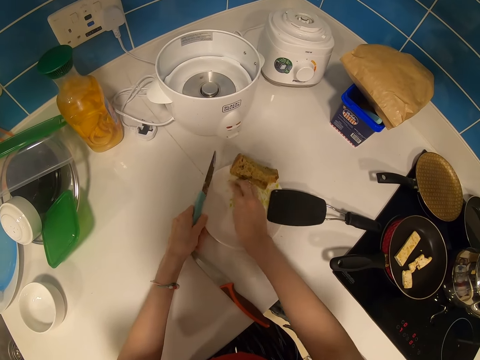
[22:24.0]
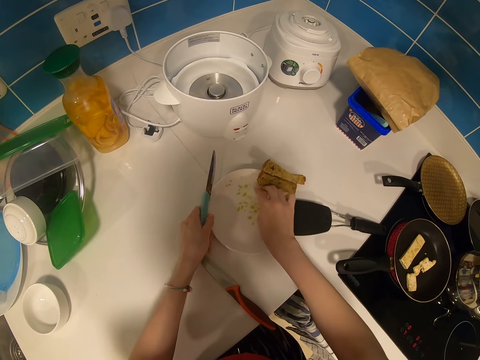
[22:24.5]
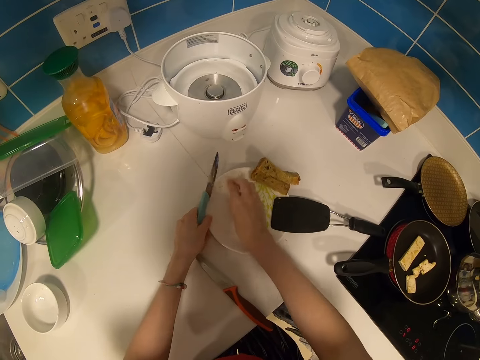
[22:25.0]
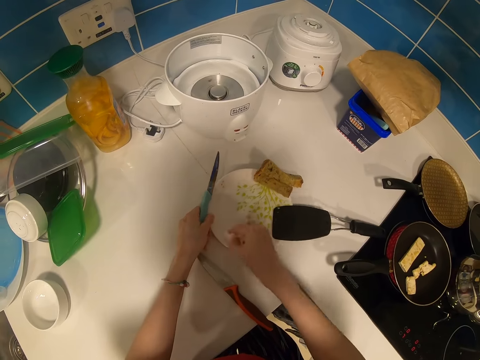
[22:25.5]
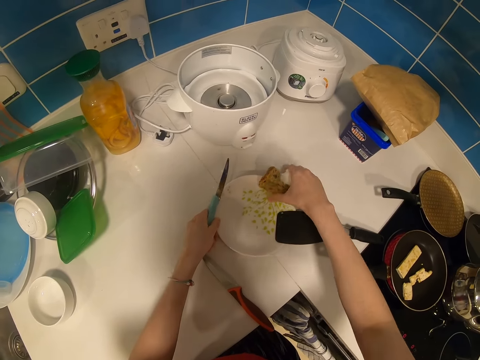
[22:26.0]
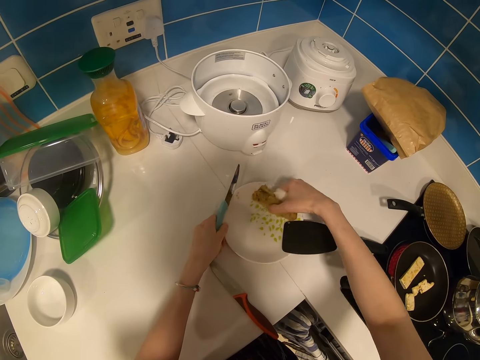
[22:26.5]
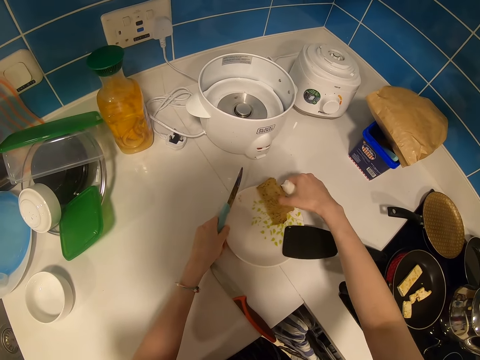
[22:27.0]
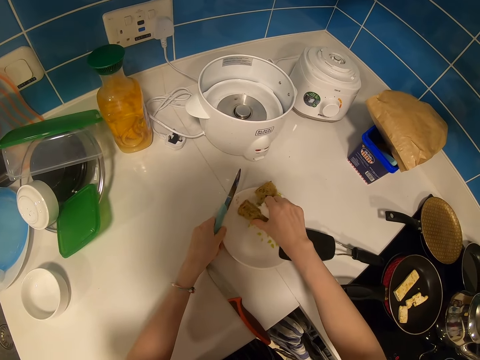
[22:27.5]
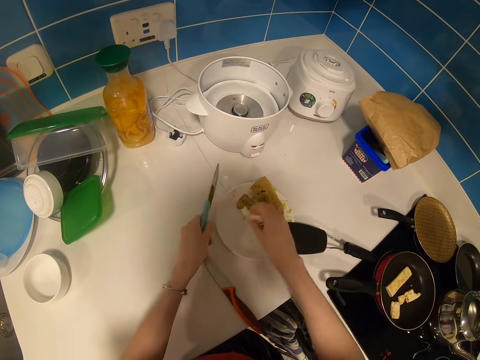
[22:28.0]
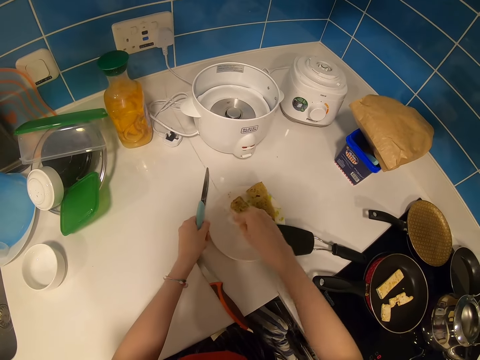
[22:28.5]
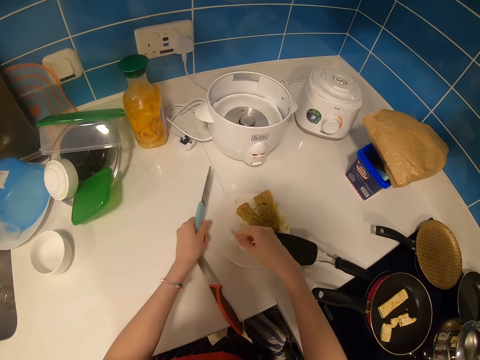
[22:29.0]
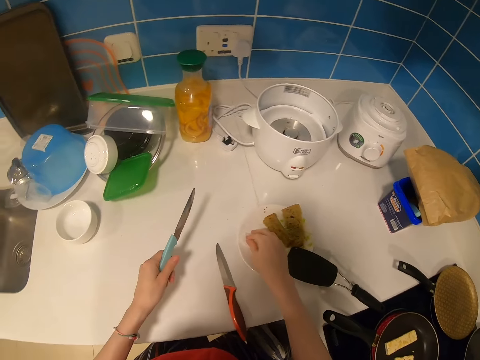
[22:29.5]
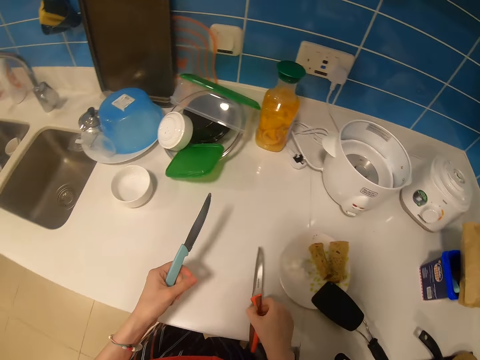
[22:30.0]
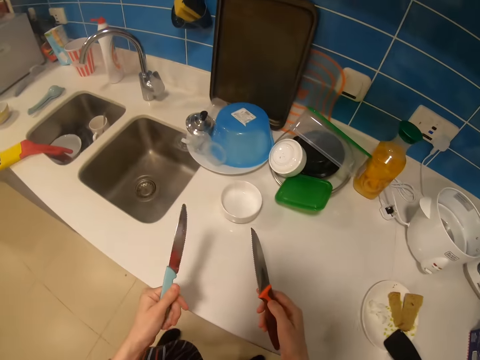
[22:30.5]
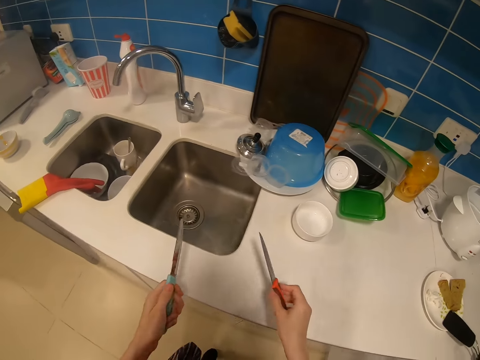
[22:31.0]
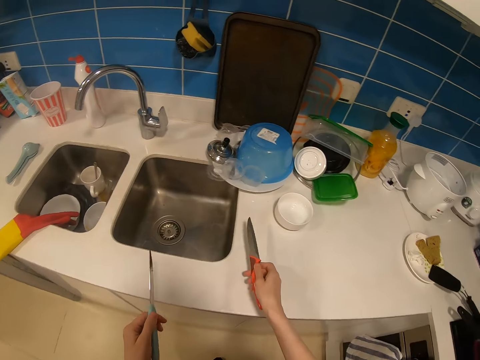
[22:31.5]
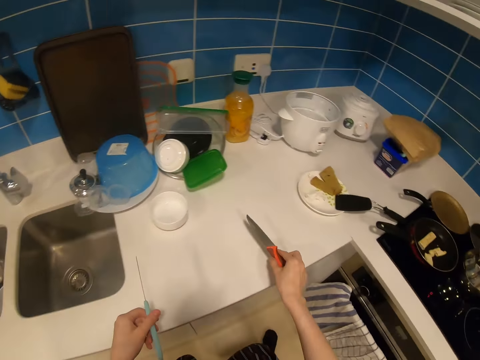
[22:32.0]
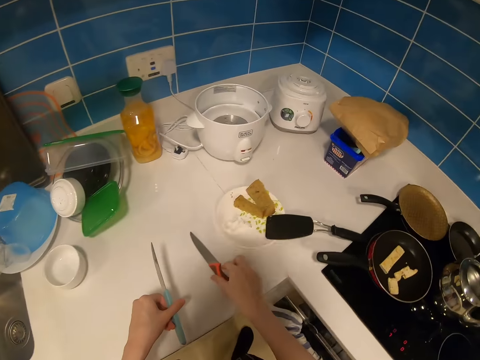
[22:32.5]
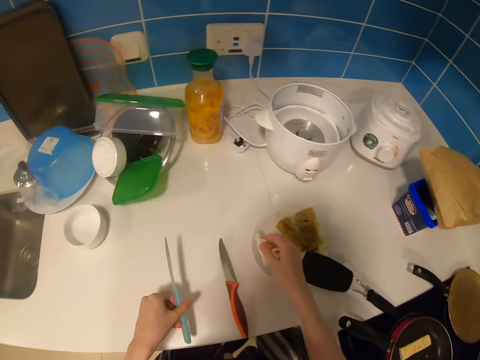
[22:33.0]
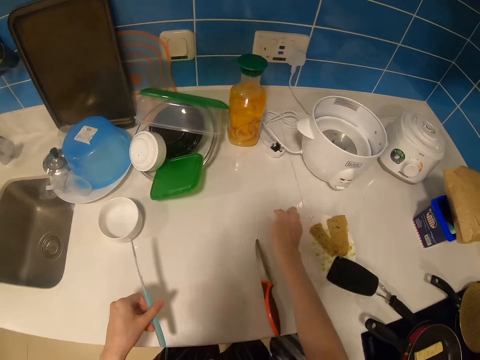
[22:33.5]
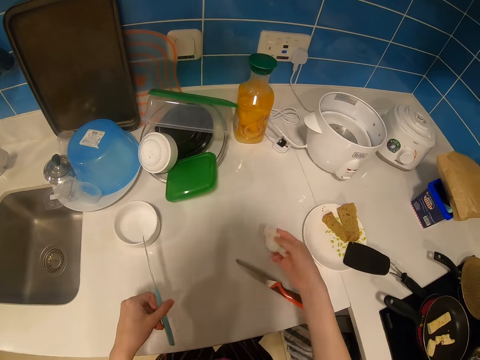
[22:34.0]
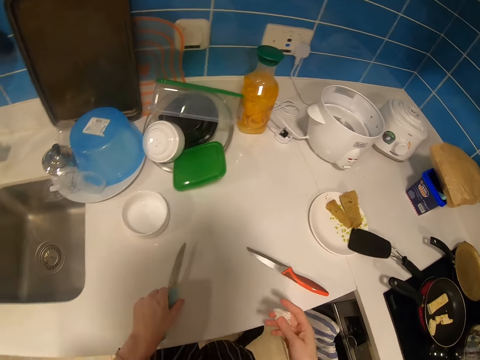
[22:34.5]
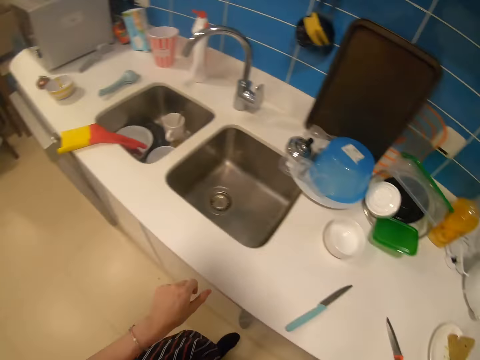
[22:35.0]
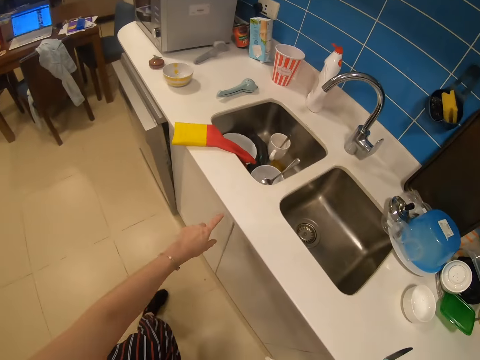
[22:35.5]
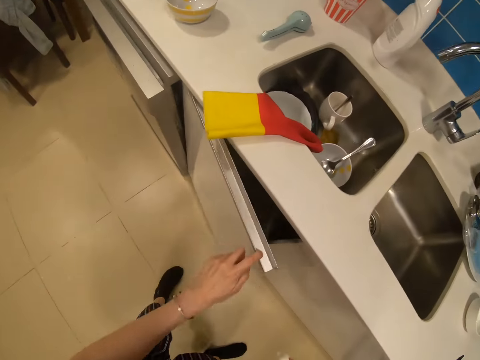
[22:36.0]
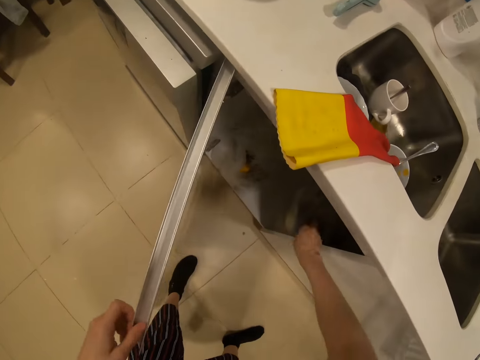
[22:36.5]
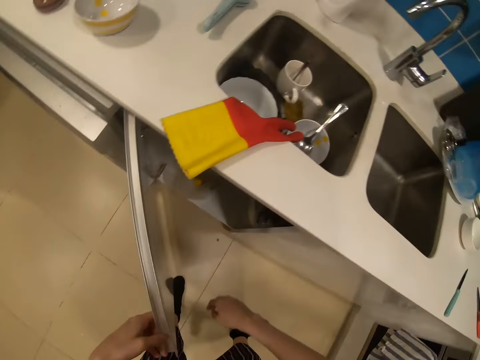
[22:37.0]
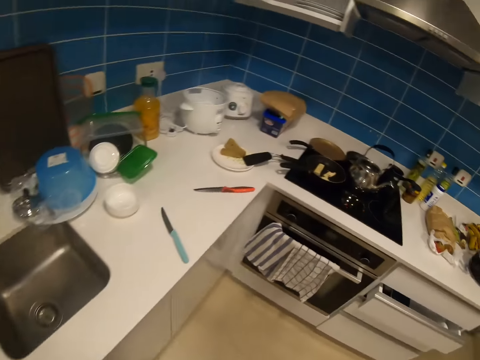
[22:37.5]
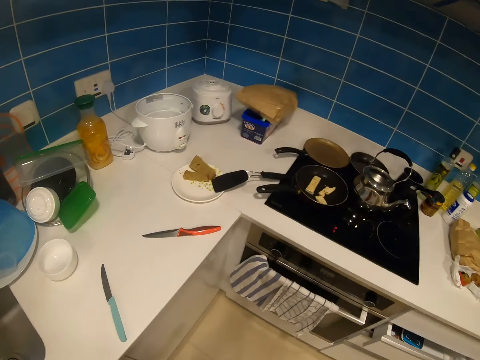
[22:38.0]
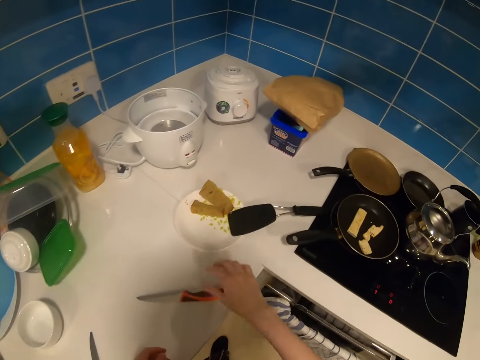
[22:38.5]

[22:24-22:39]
The camera wearer picks up slices of bread. They adjust cake pieces in the plate. They drop the slices of bread. They wipe the plate. They pick up the knife. They move around. They turn the knife and put the knife on the kitchen counter. They pick up a serviette and wipe the kitchen counter. They put the knife on the counter. They walk around in the kitchen. They open a cabinet, dispose of the serviette, and close the cabinet. They walk around in the kitchen. They touch the knife.

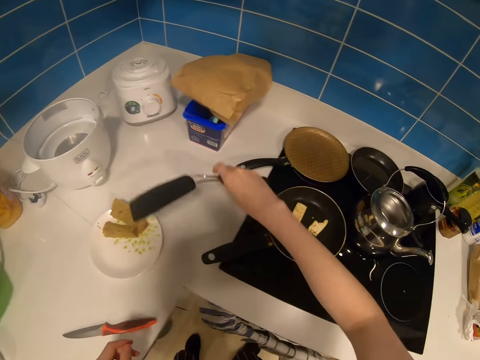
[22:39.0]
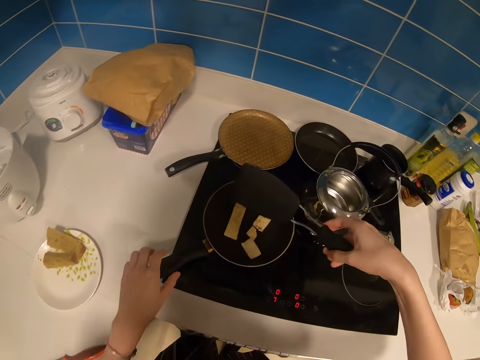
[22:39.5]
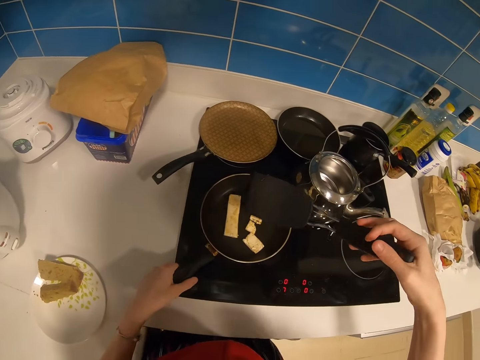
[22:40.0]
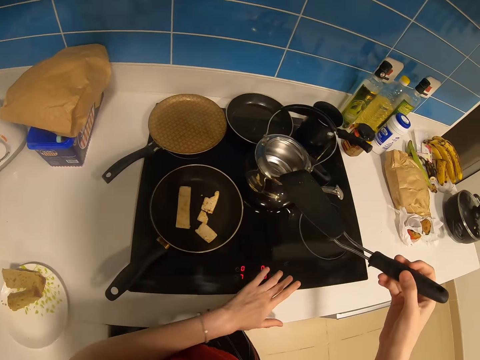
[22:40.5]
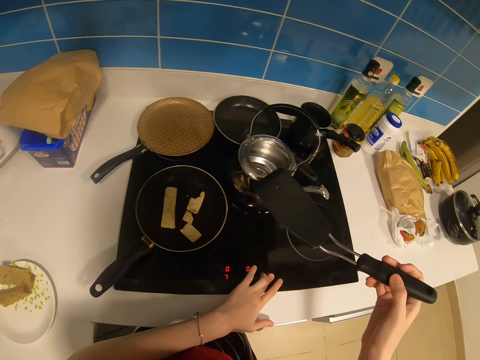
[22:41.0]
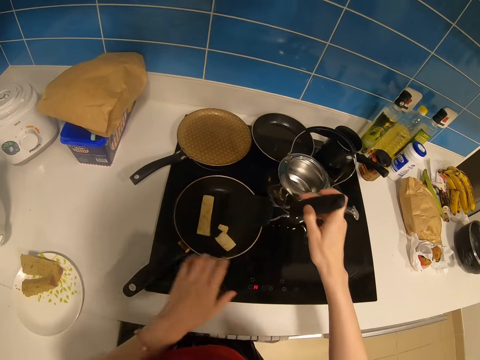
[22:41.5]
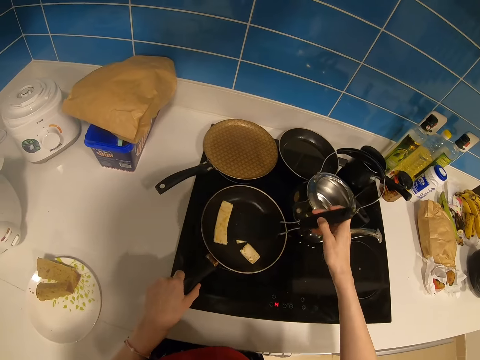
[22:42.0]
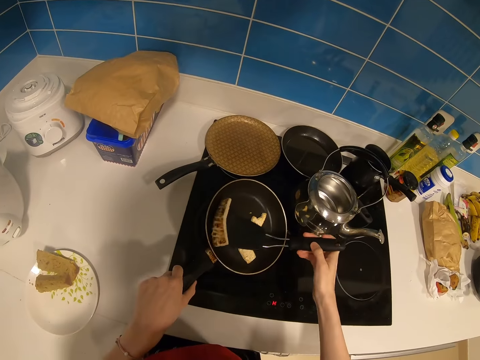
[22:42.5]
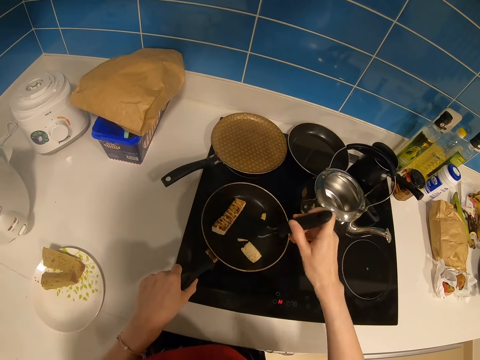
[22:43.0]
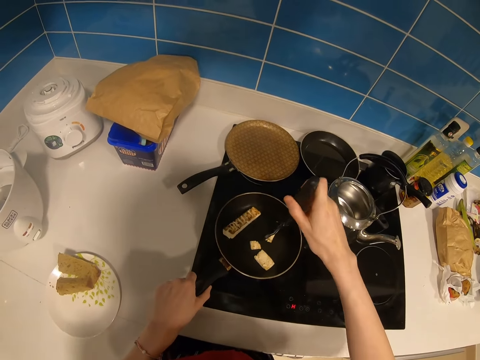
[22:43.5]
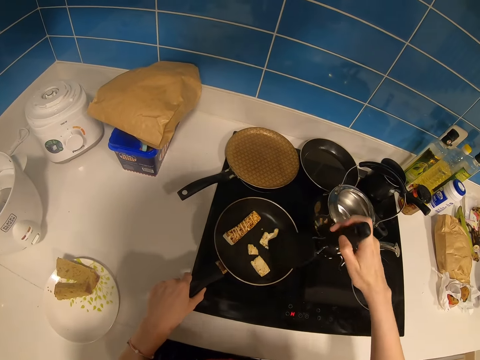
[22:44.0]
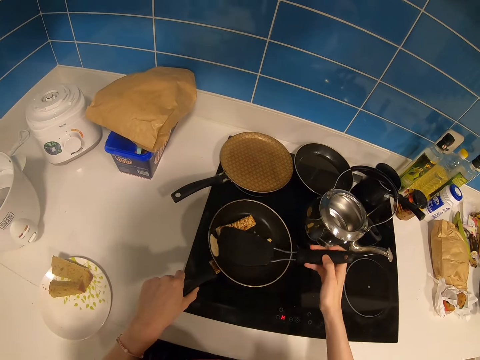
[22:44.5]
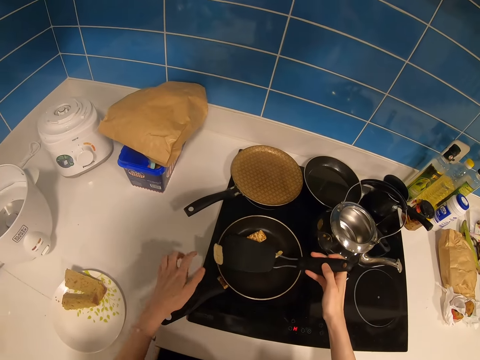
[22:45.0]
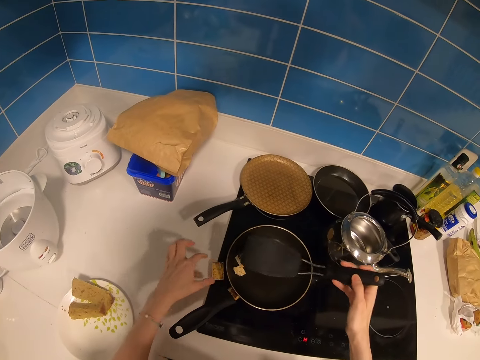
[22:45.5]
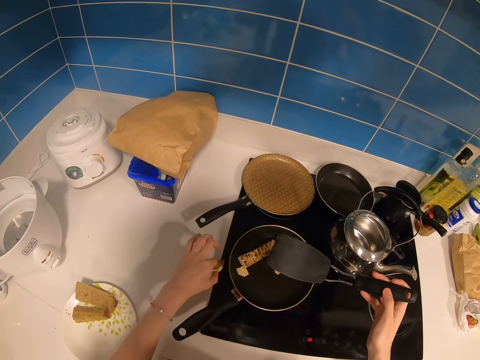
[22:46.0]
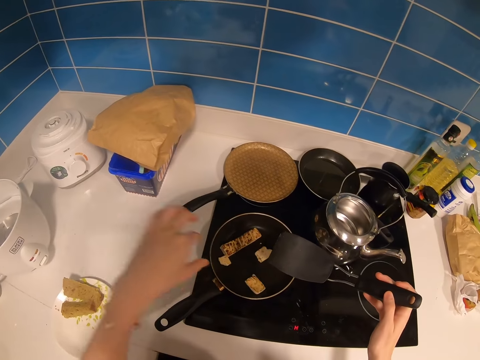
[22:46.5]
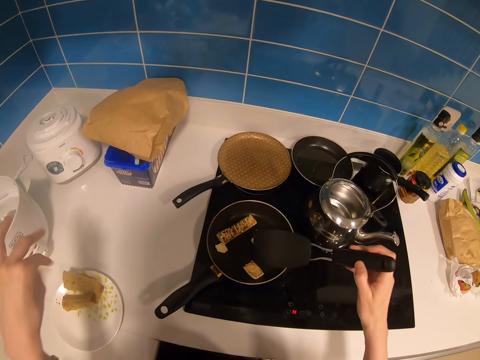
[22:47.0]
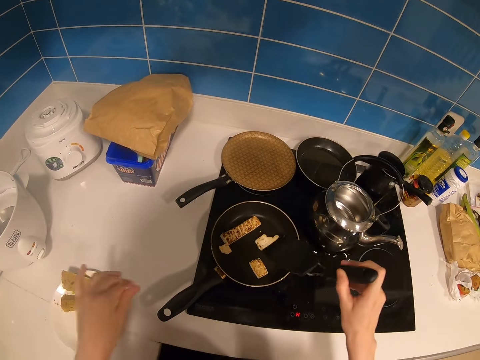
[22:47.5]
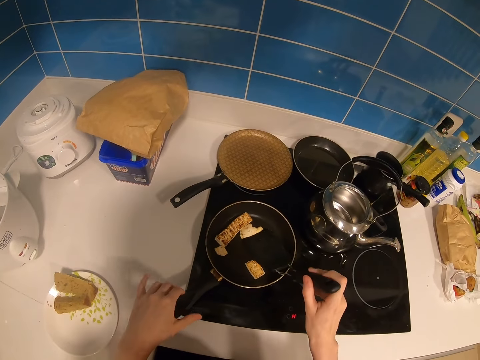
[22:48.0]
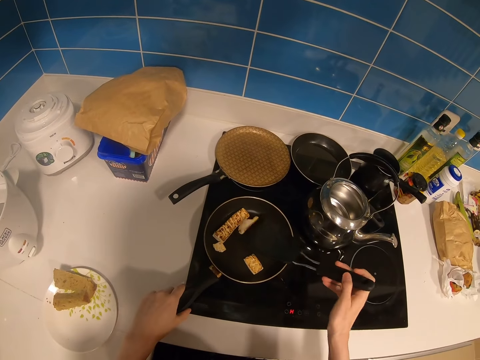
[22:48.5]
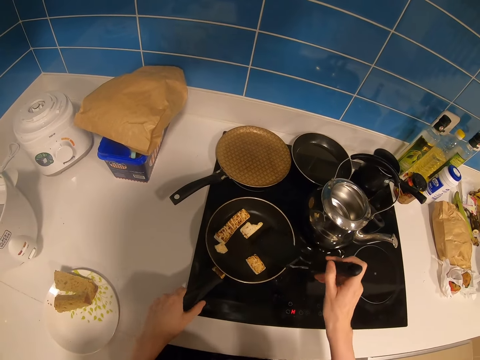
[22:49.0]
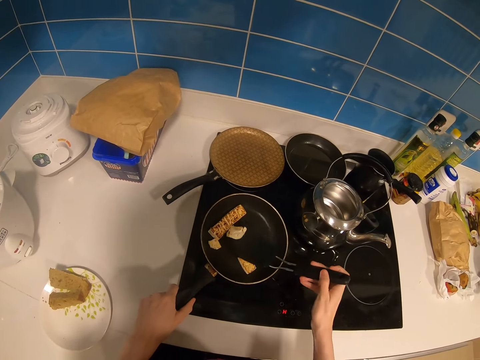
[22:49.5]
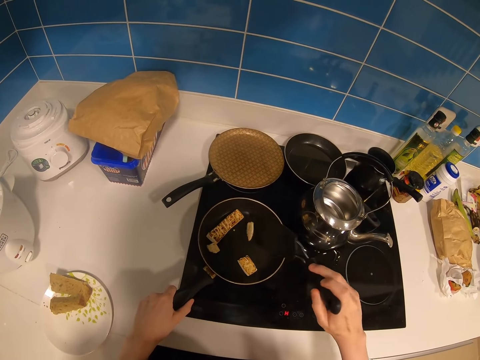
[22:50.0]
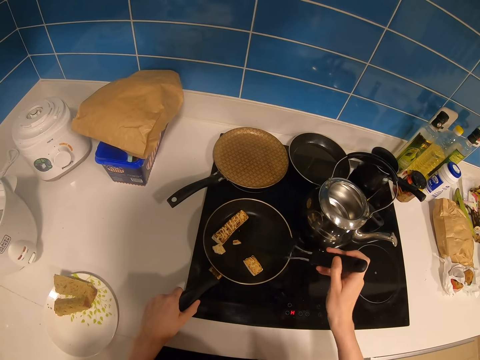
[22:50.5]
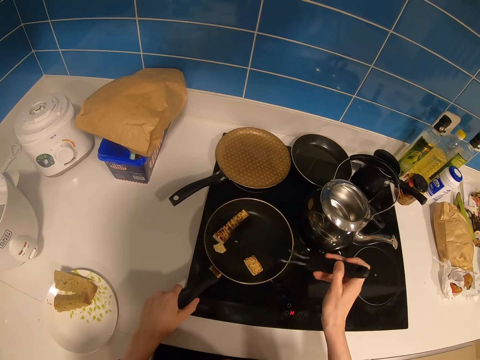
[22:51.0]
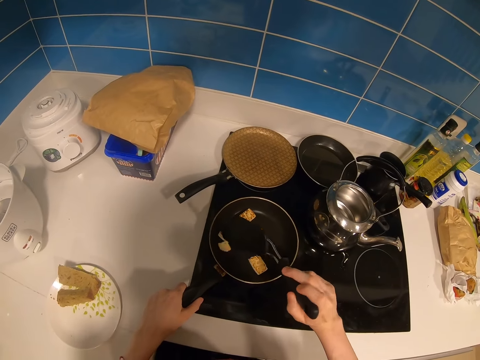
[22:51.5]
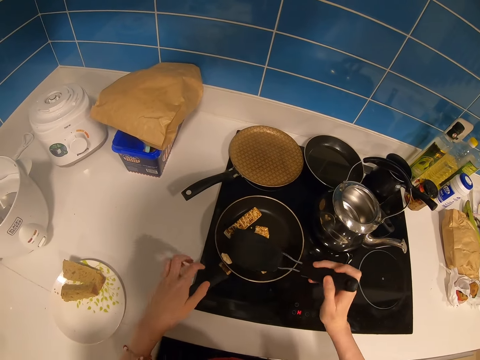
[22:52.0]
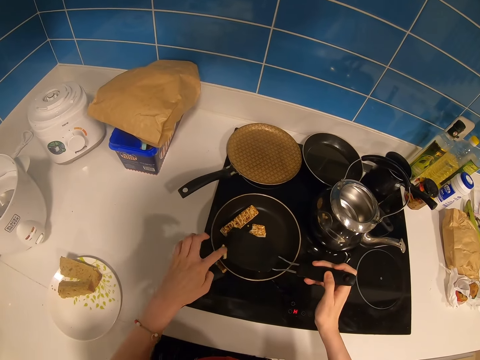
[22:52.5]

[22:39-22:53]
The camera wearer picks up a spatula. They adjust a pan and hold the pan. They operate the cooker and adjust the cooker plate. They hold the pan. They pick up food. They turn meal pieces in the pan. They drop the food, pick up the food, and hold the food. They scoop something from the pan. They place something in the pan.
